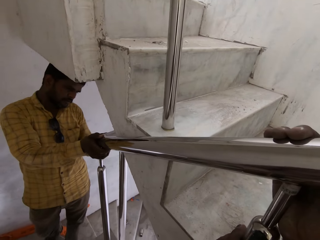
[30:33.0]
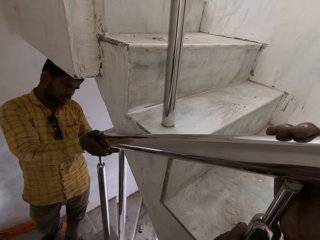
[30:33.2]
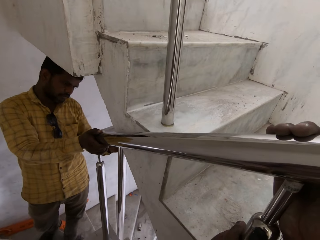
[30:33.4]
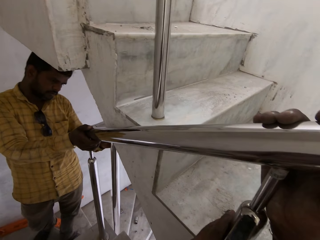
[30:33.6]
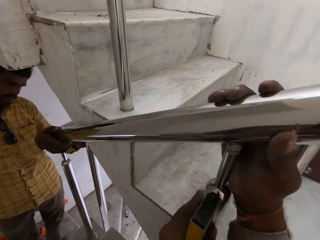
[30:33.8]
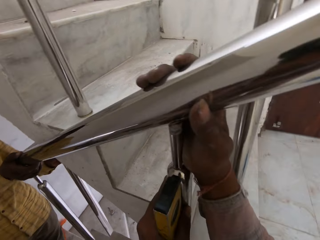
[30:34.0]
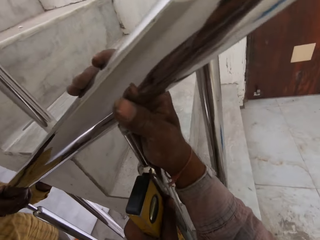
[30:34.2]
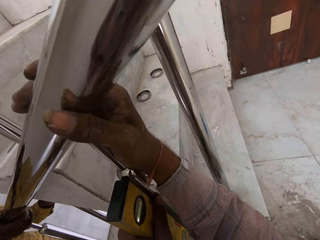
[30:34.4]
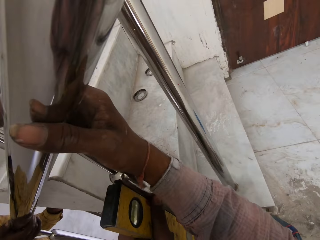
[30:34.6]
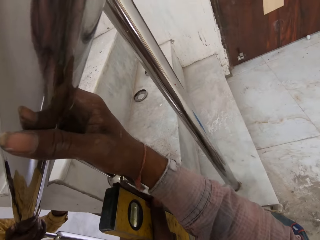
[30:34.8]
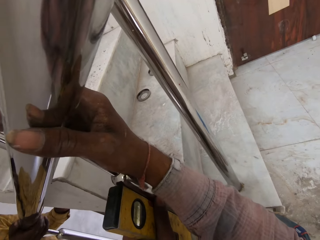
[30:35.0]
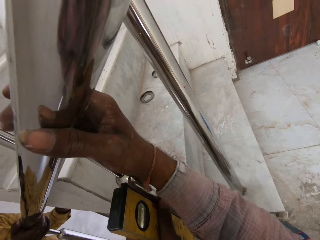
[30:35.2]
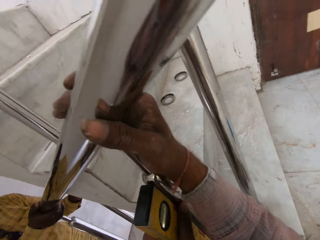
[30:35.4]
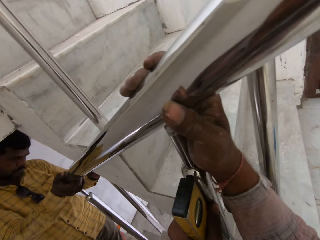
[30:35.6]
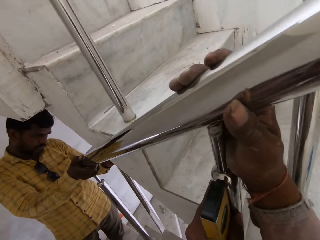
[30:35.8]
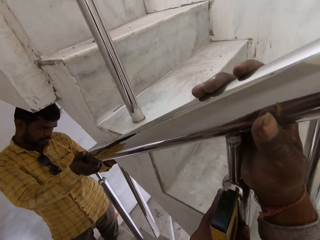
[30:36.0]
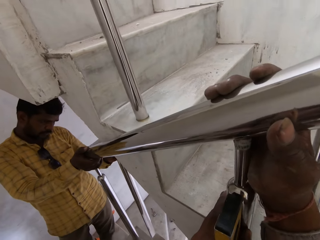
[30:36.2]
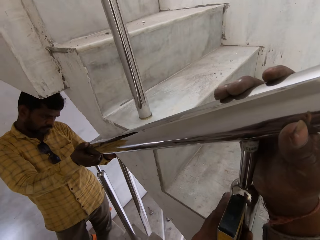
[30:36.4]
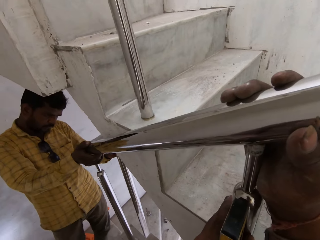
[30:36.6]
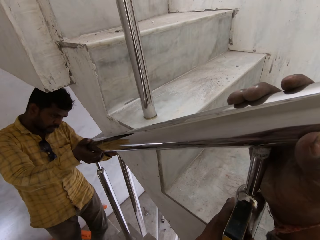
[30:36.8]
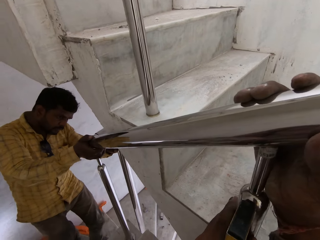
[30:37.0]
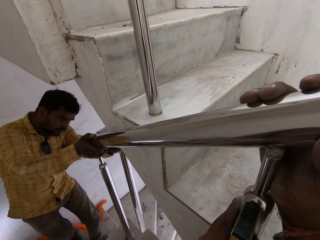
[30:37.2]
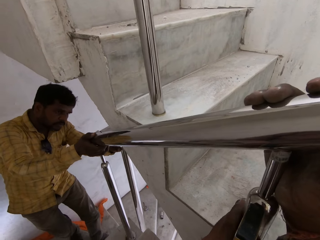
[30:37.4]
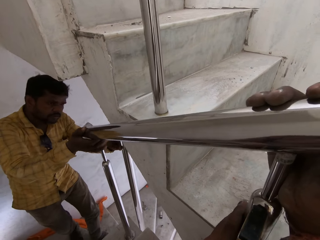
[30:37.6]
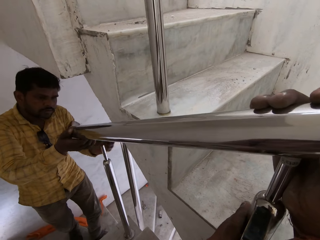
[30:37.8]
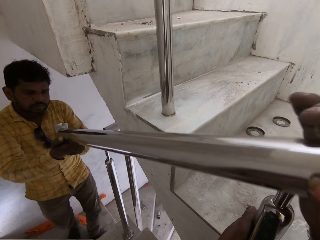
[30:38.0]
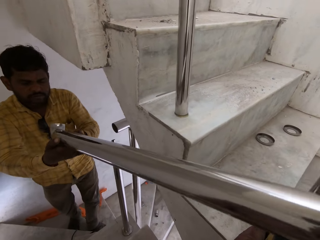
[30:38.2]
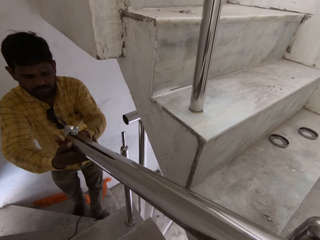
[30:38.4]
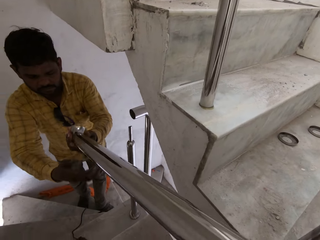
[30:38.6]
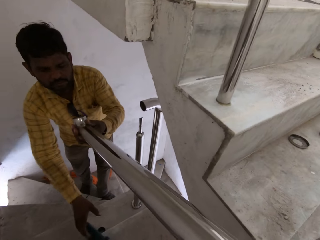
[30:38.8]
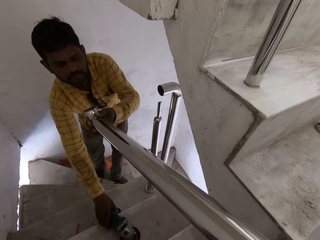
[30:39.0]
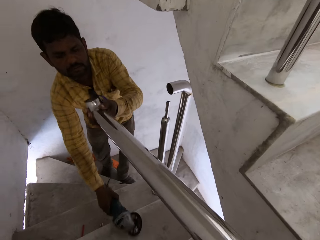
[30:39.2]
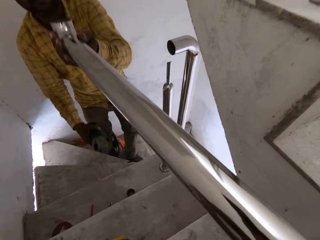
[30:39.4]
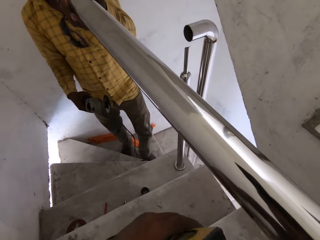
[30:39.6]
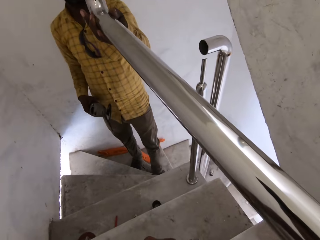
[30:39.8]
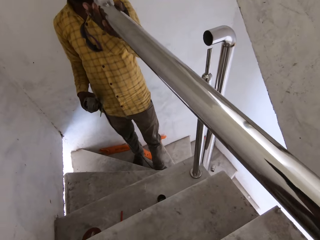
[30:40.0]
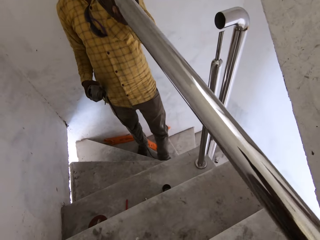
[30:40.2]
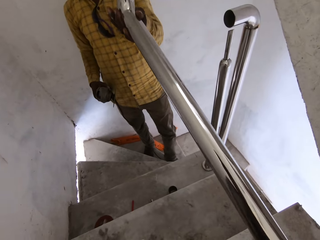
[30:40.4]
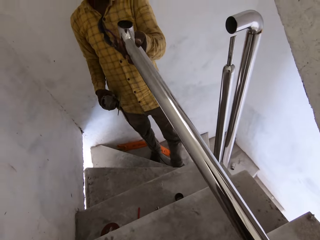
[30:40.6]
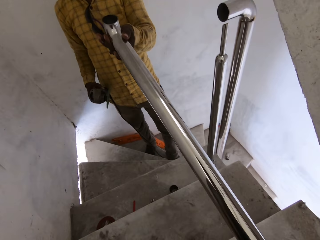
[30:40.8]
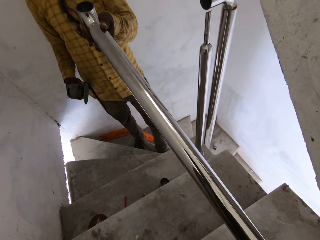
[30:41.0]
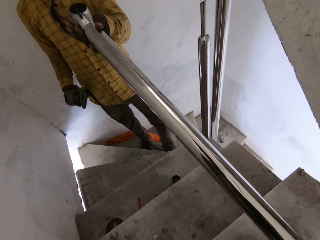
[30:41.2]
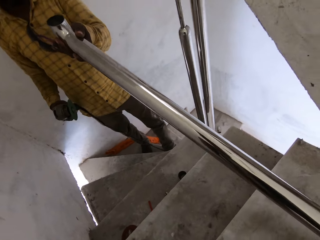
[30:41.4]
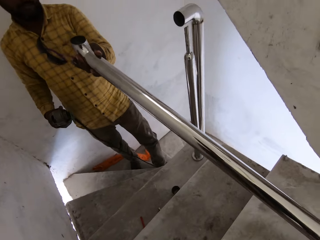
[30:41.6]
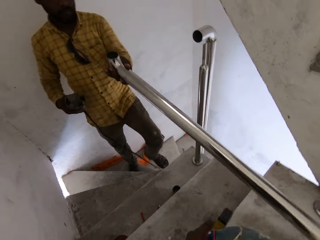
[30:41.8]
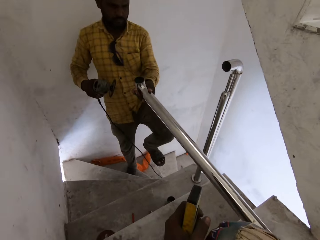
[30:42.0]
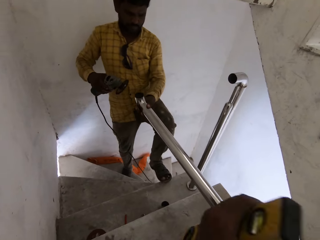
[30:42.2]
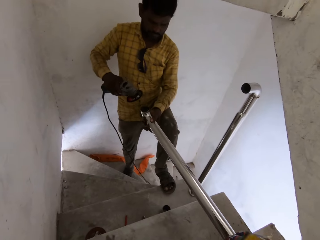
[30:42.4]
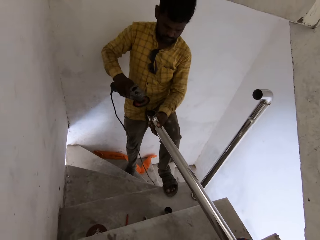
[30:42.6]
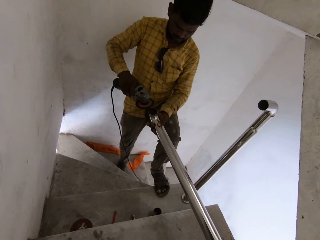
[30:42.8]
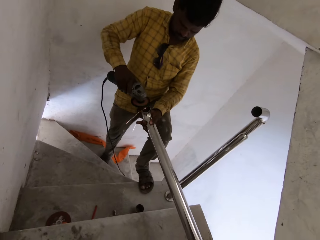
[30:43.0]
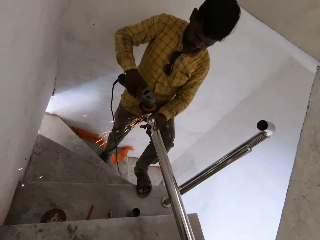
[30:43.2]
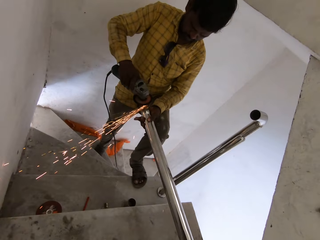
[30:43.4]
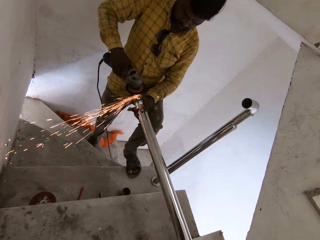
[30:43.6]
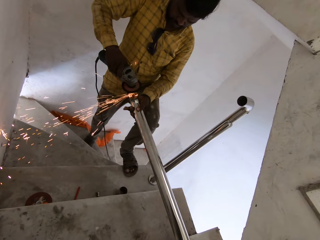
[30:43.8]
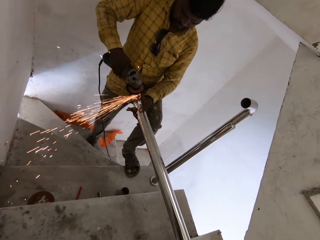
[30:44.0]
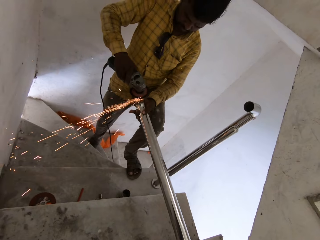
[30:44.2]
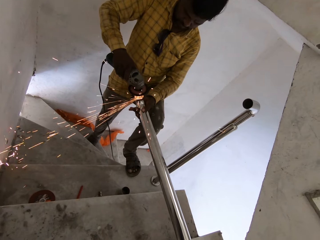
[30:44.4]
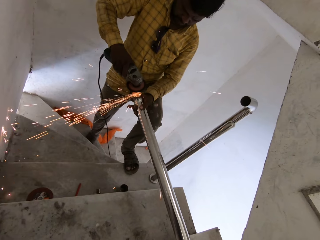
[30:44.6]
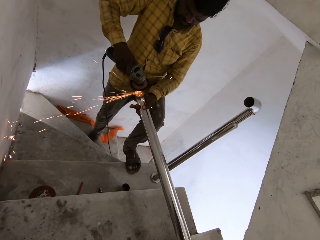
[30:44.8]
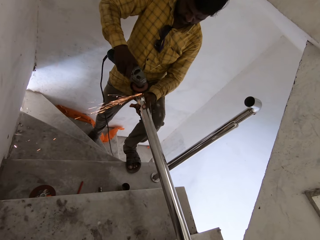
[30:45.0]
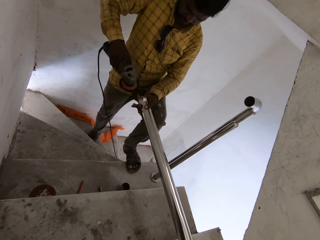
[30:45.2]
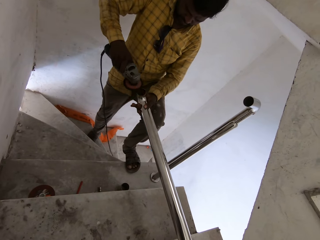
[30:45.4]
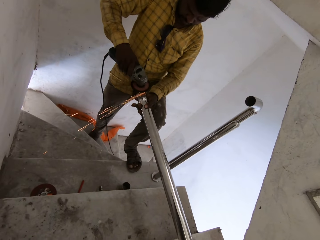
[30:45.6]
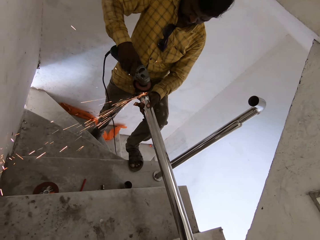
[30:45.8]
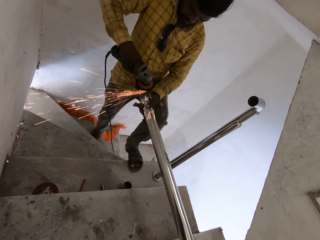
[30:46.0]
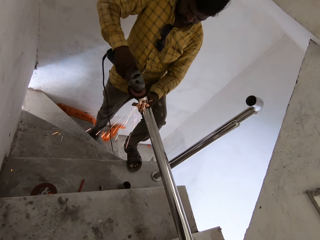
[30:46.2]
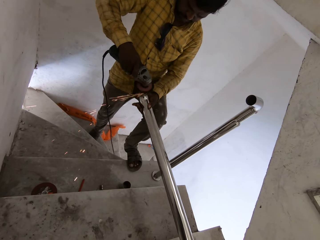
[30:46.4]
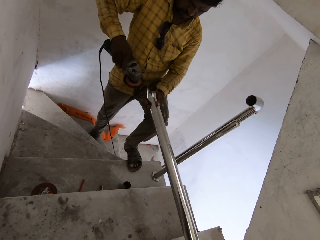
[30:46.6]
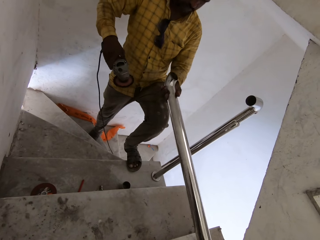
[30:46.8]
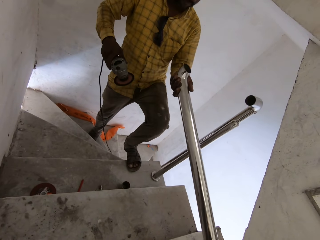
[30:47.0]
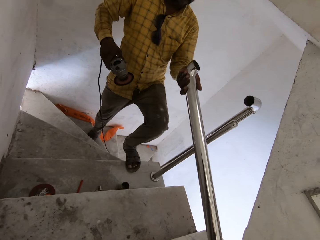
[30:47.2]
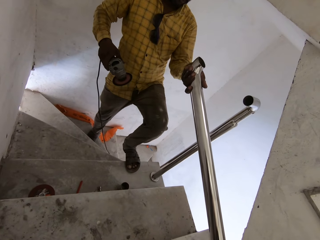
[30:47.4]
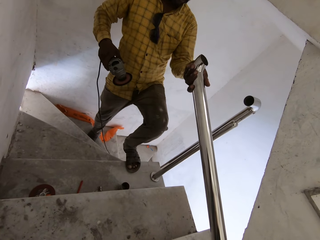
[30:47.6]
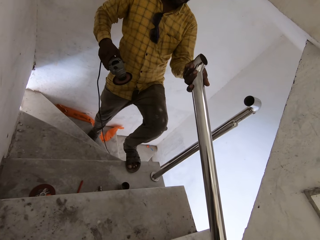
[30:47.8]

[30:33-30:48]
A man holds the baluster with his left hand. The camera wearer holds the metal rod with the man. The man picks the grinder from the staircase with his right hand. The man smoothens the baluster in his left hand with the grinder in his right hand.

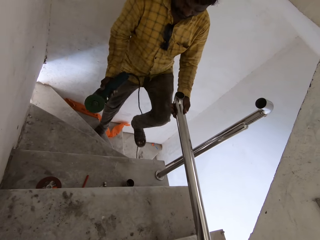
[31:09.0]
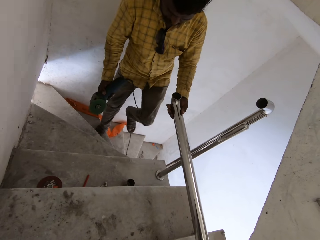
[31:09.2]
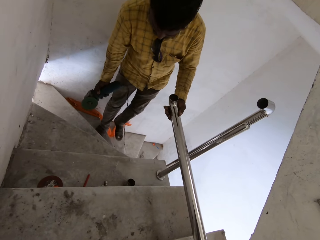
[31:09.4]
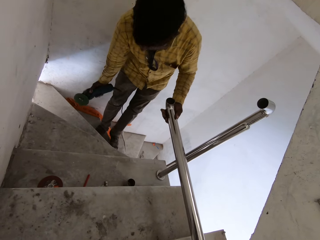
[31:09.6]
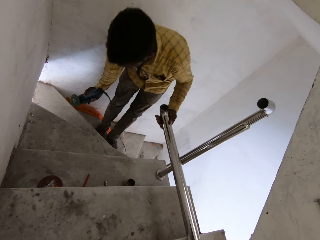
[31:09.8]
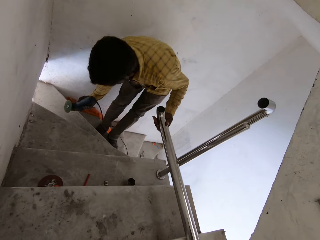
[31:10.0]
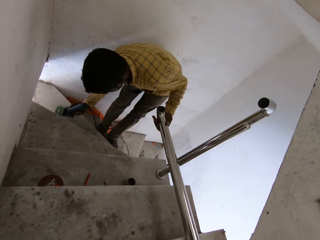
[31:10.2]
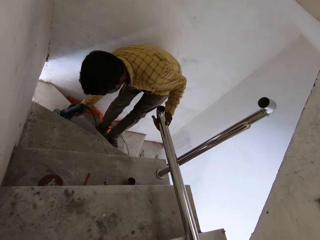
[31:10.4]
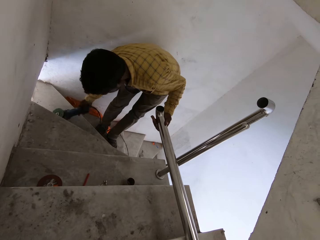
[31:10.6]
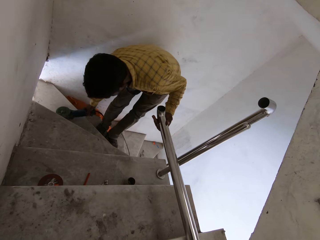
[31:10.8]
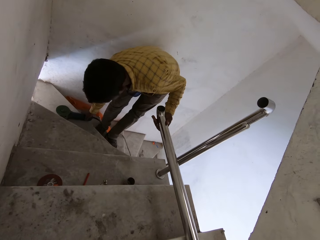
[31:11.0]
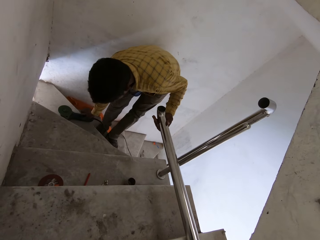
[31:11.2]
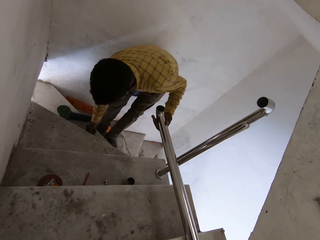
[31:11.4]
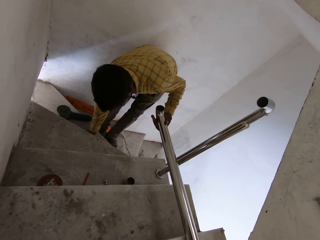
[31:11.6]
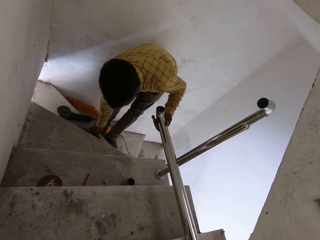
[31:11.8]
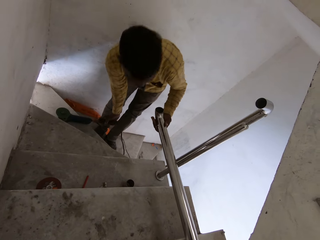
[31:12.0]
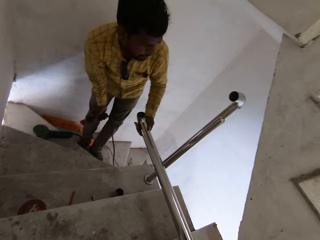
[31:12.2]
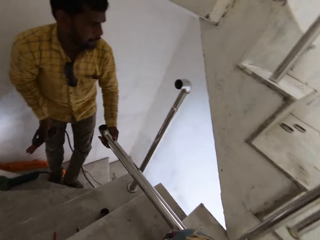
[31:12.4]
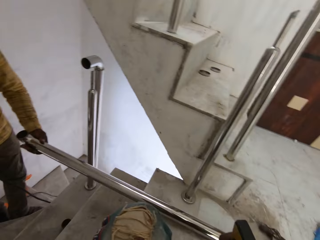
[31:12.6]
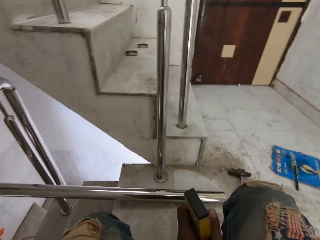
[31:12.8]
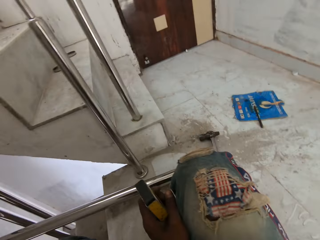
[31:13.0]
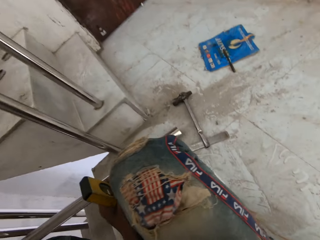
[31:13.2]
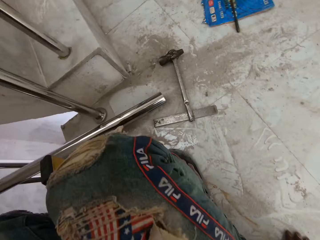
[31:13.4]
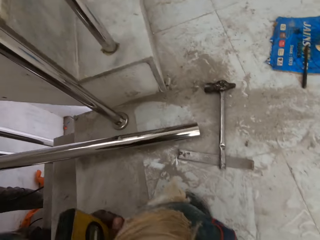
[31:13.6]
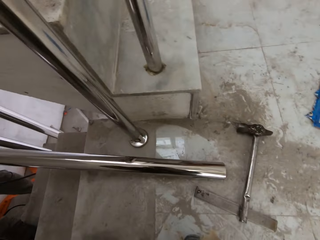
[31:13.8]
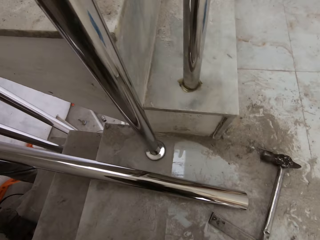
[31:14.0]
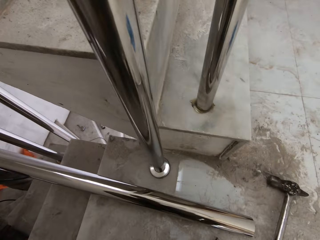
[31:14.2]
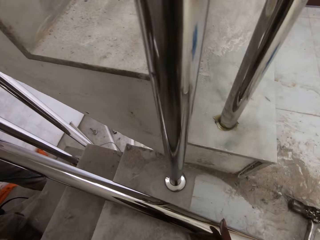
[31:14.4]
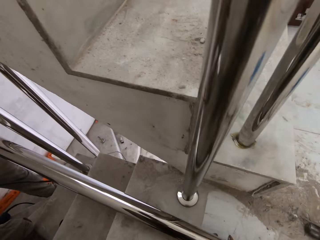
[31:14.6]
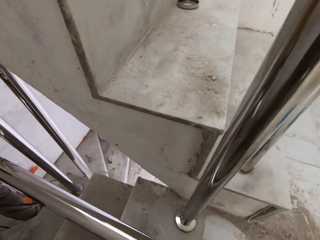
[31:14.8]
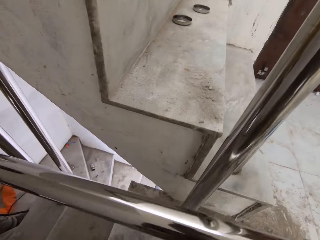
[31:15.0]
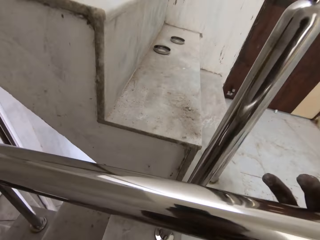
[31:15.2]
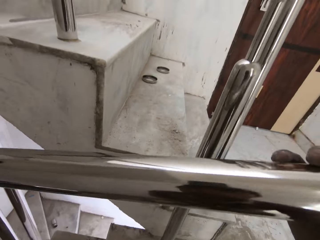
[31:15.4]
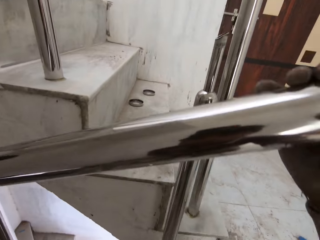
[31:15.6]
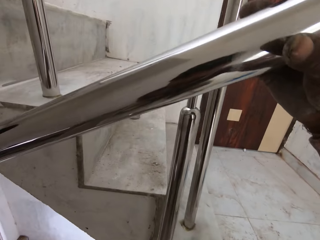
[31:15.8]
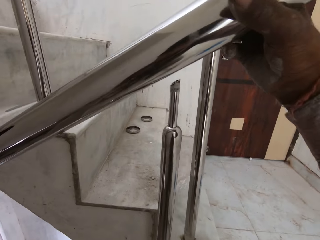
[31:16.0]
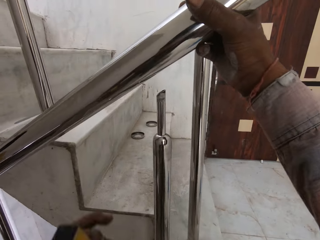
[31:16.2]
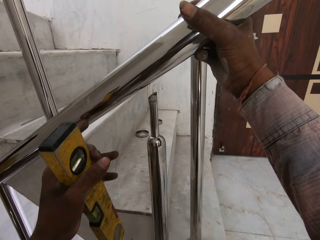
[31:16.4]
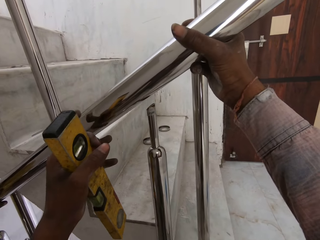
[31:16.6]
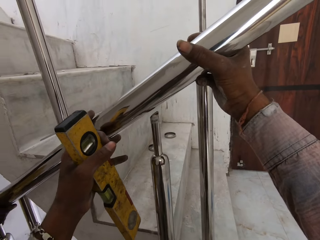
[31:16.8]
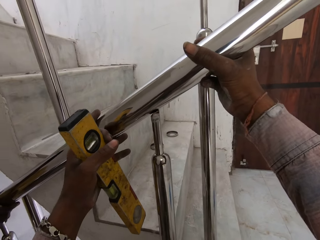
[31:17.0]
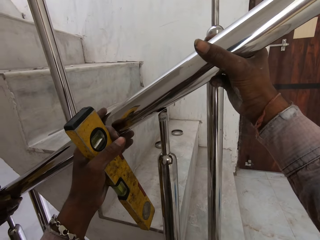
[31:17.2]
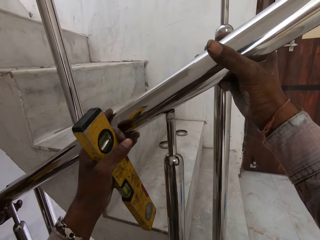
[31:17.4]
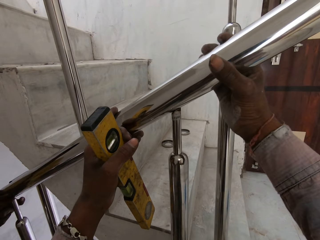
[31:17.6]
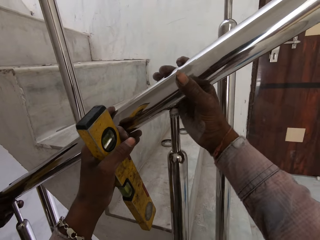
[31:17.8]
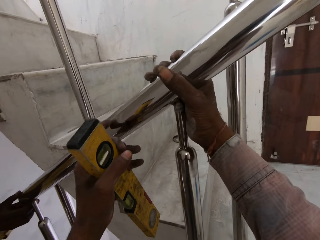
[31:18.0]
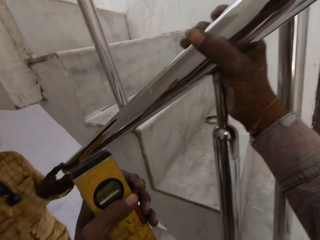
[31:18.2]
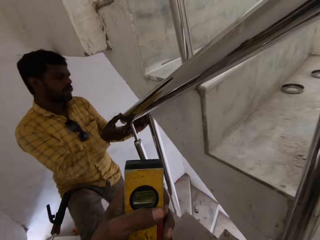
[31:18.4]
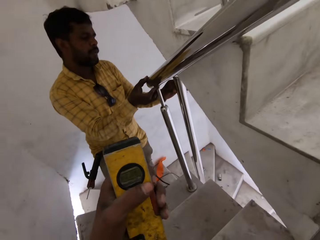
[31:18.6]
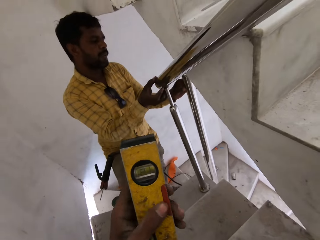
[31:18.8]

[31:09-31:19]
A man drops the grinder on the staircase with his right hand. The camera wearer takes a welder. He holds an electrode holder with his right hand. He picks the baluster from the floor with his right hand. The man and the camera wearer align the metal rod on the stair barriers. The camera wearer holds the baluster with both hands. He holds the baluster with his right hand.
